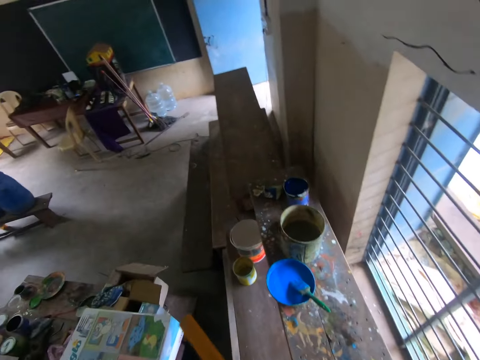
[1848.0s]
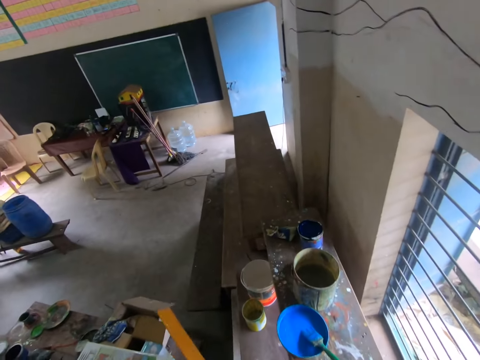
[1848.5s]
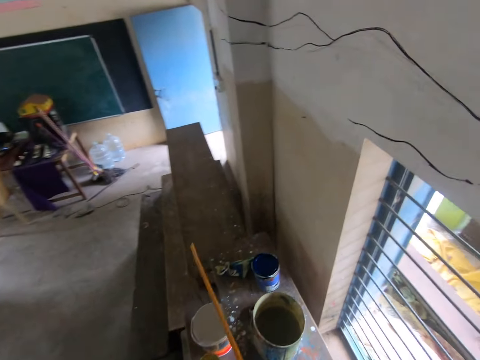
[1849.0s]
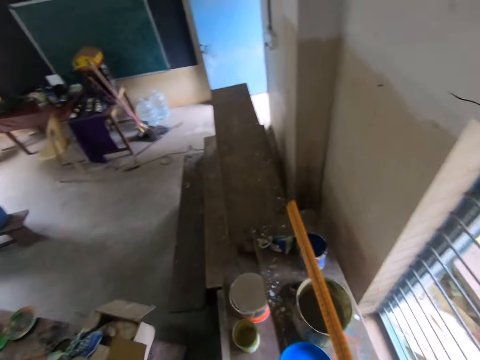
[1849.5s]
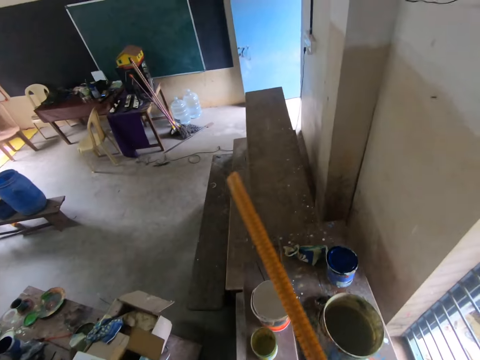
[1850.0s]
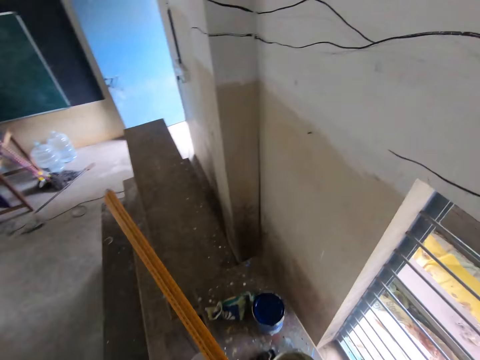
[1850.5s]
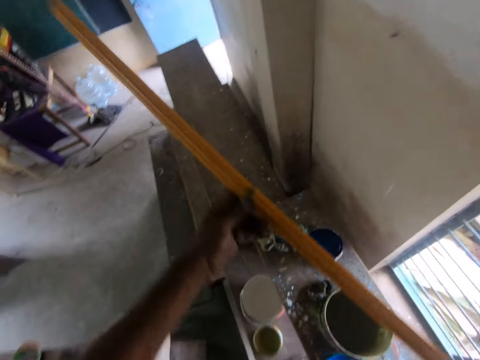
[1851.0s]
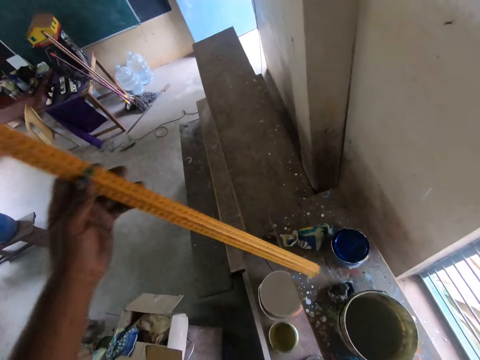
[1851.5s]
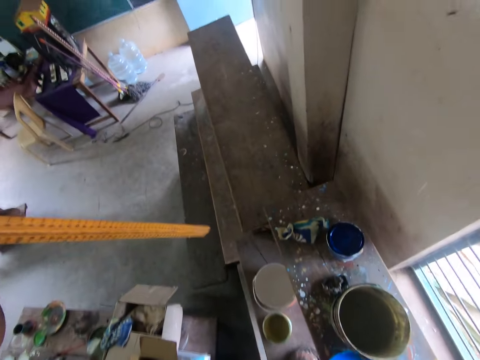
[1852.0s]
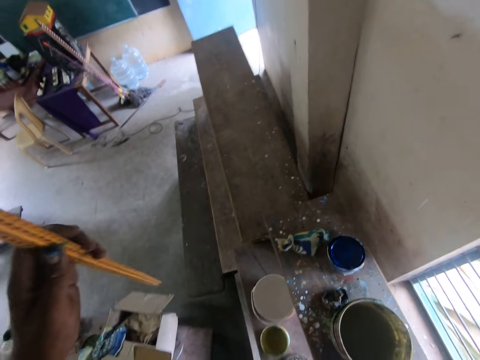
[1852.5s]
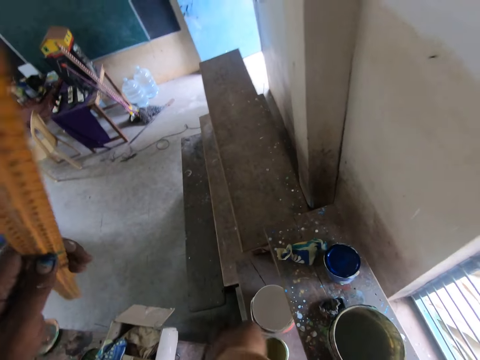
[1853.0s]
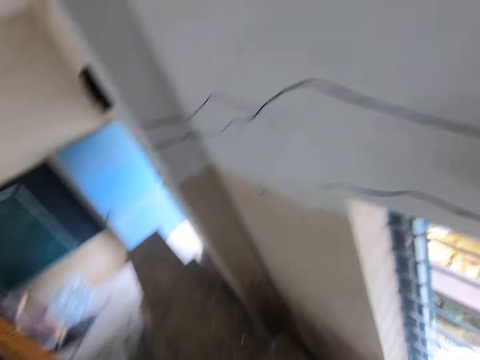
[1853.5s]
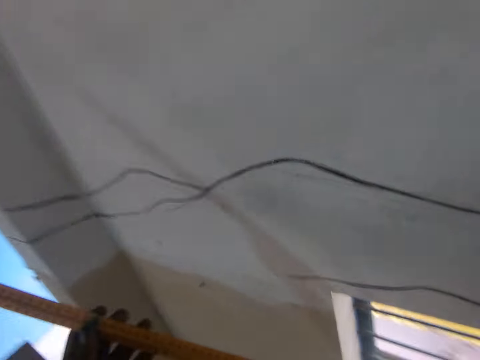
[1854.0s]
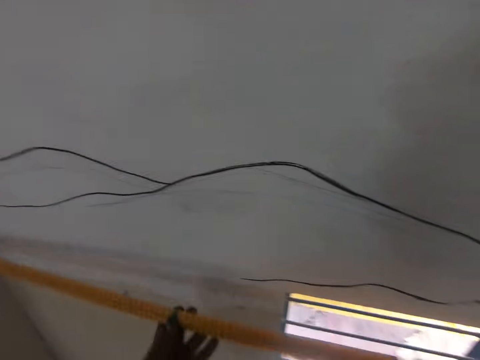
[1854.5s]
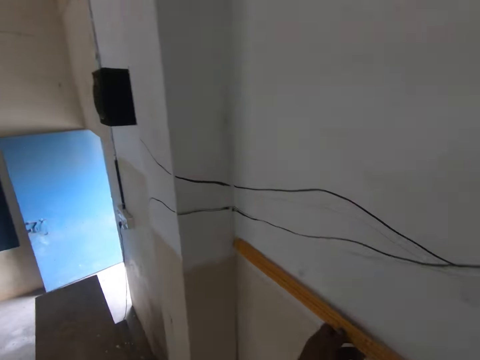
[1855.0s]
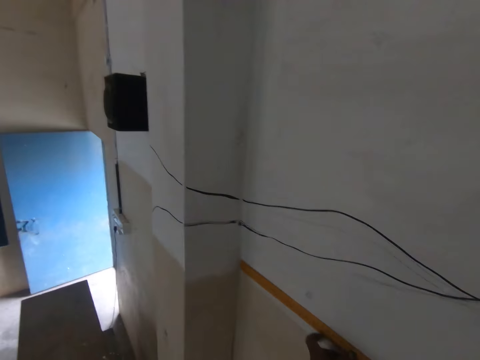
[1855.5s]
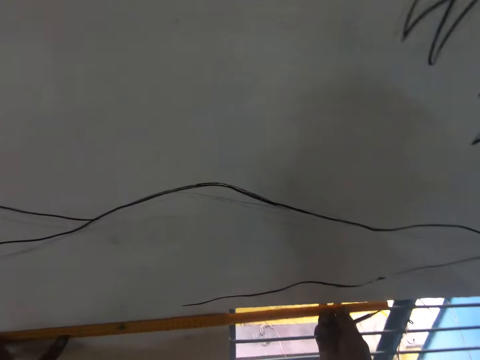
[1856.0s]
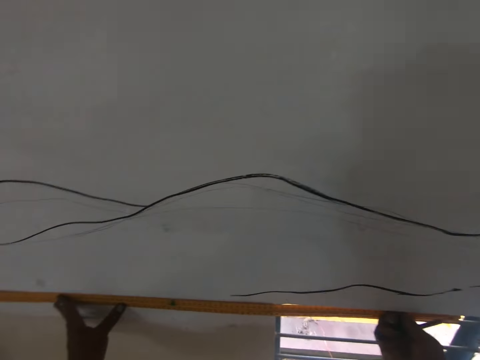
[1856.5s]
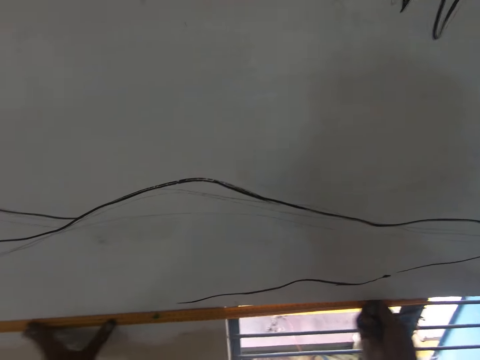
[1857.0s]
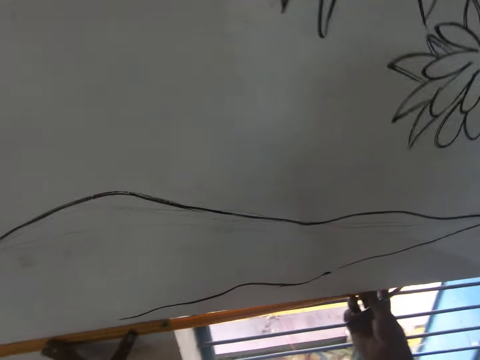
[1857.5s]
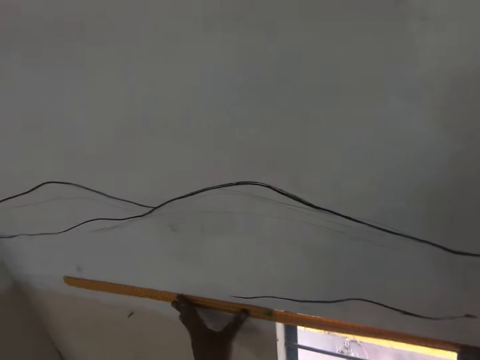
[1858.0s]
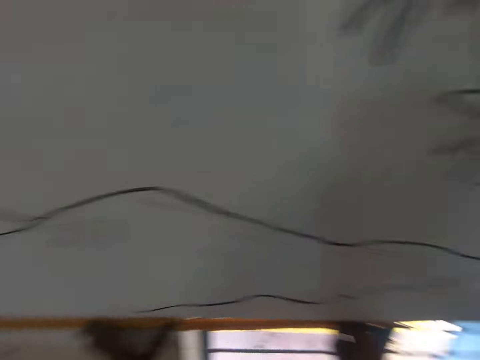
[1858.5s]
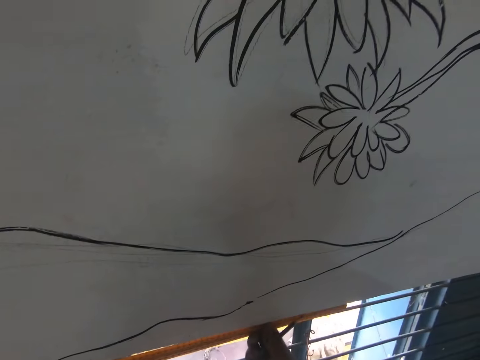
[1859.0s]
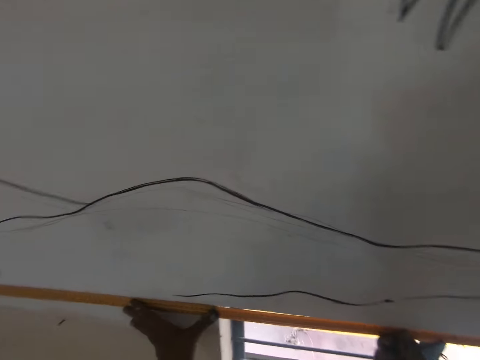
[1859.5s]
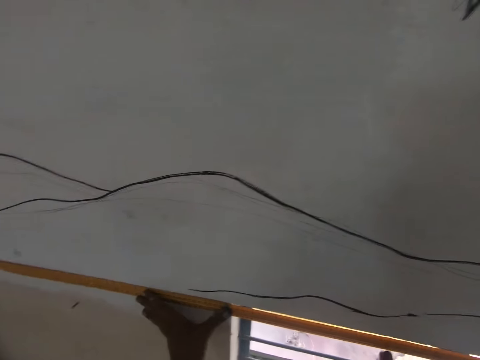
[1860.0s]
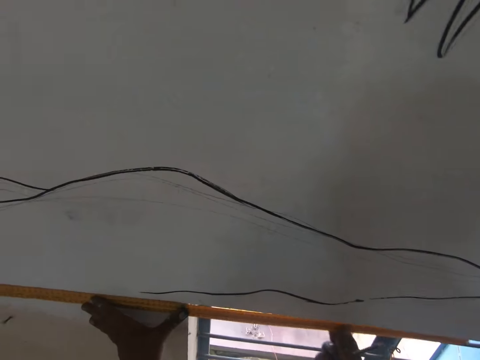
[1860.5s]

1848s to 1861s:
The camera wearer looks around a room. He adjusts a ruler on his hands. He looks around the room. He places the ruler on the wall. He adjusts the ruler on the wall. He interacts with a man. He adjusts the ruler on the wall.

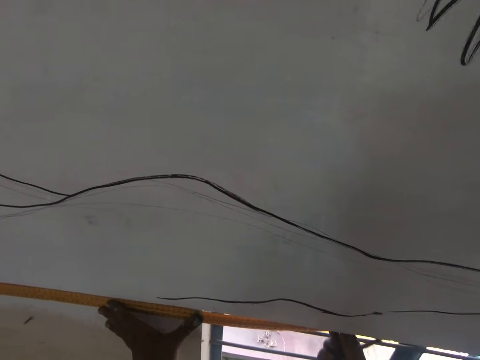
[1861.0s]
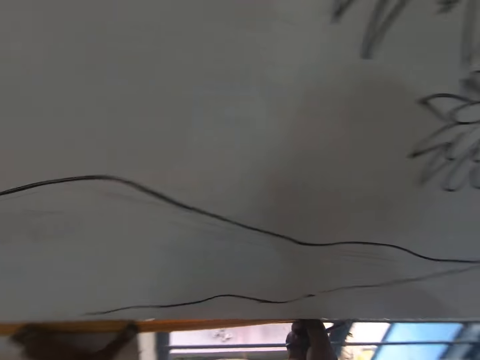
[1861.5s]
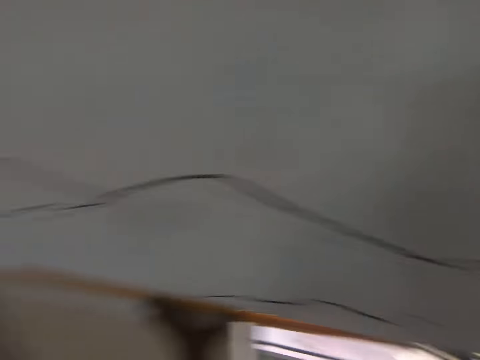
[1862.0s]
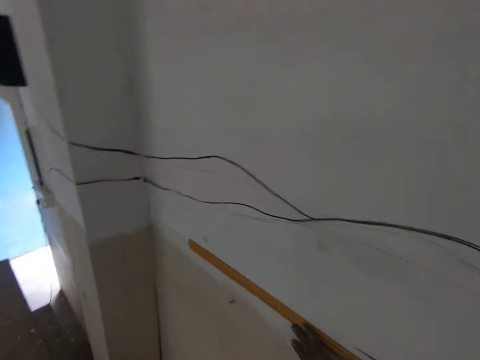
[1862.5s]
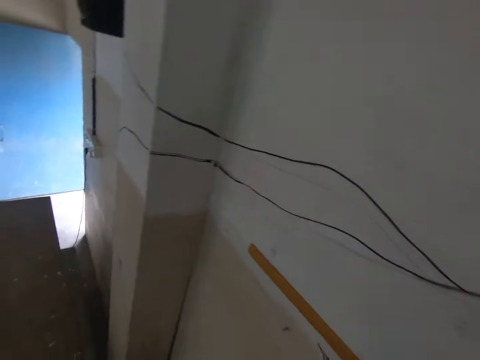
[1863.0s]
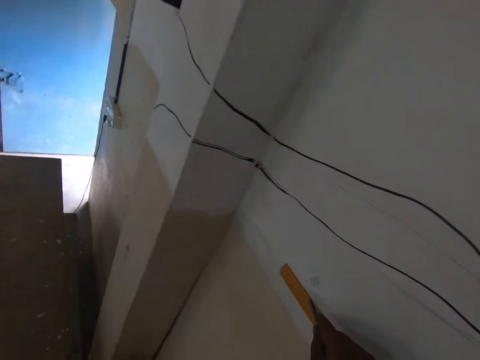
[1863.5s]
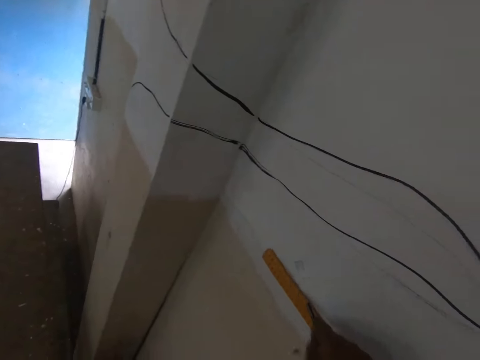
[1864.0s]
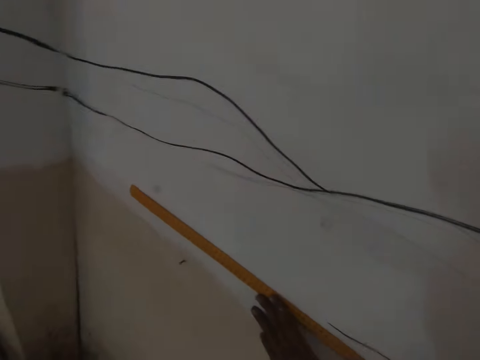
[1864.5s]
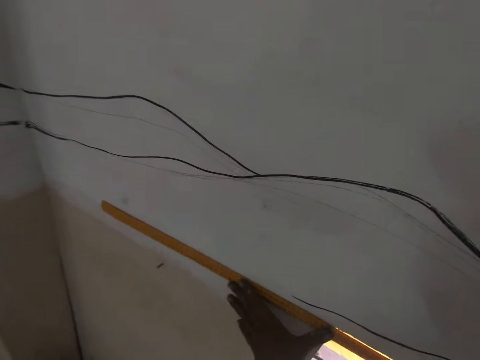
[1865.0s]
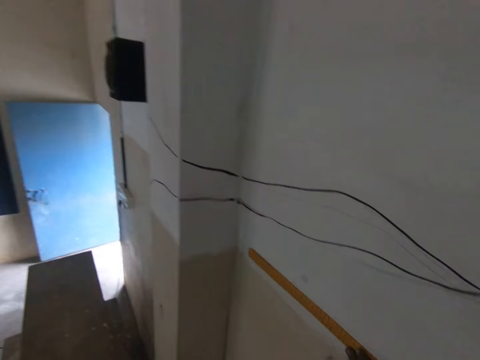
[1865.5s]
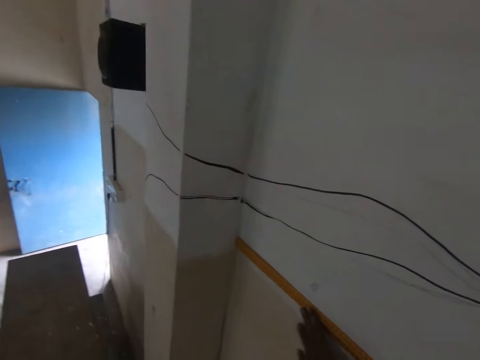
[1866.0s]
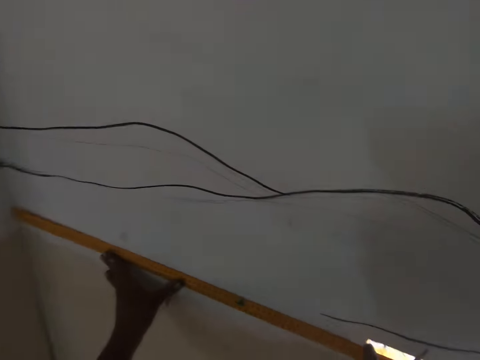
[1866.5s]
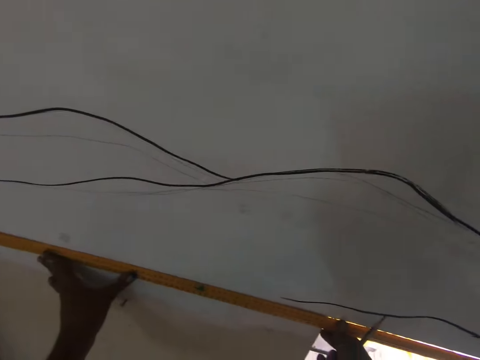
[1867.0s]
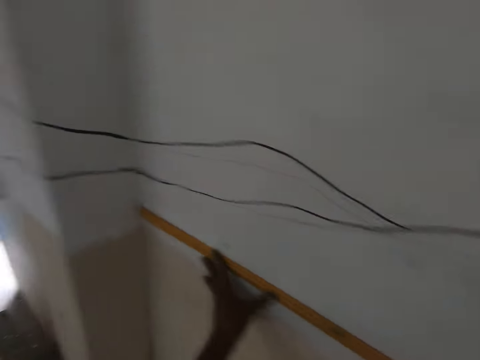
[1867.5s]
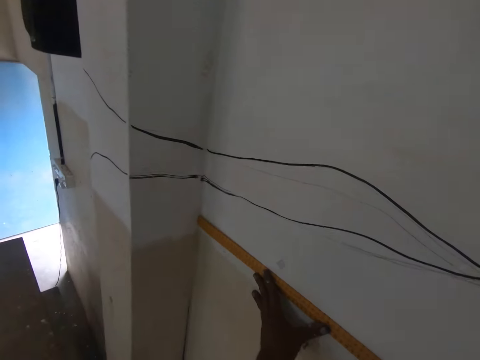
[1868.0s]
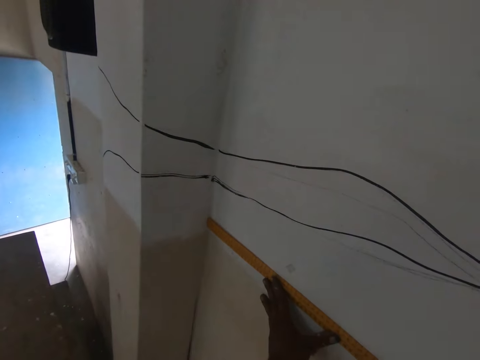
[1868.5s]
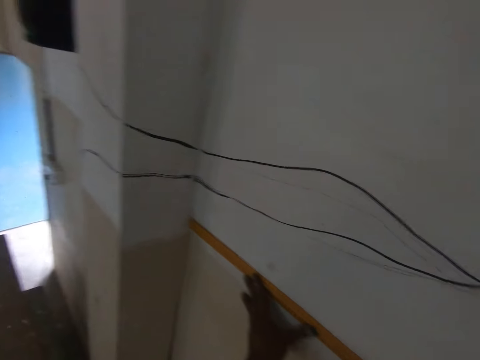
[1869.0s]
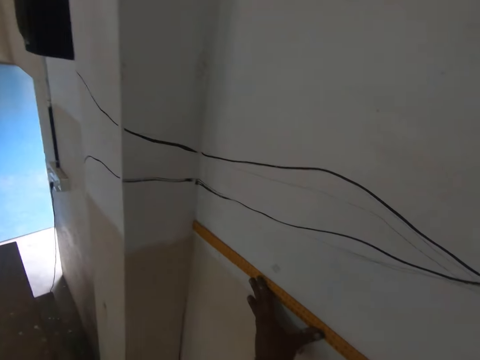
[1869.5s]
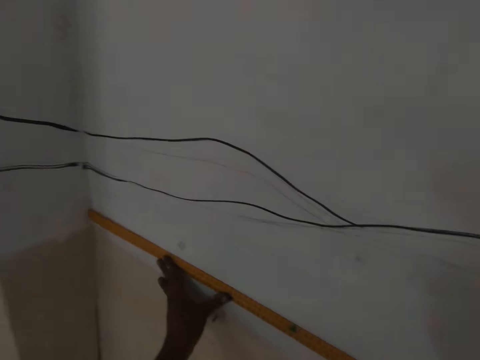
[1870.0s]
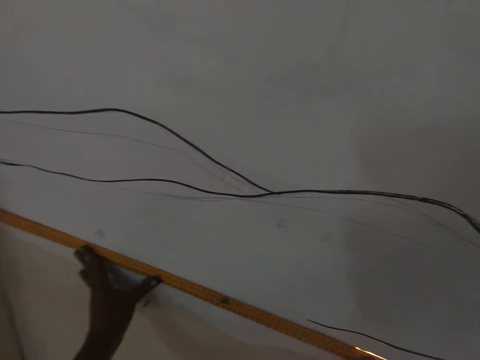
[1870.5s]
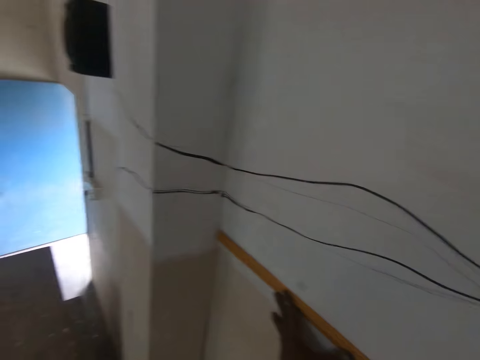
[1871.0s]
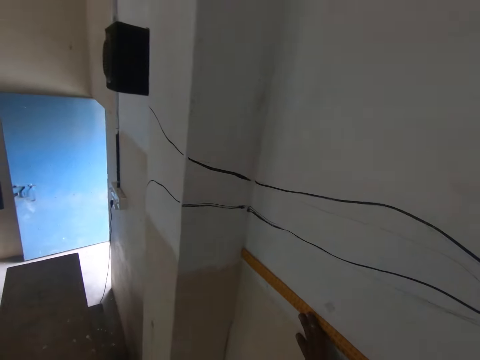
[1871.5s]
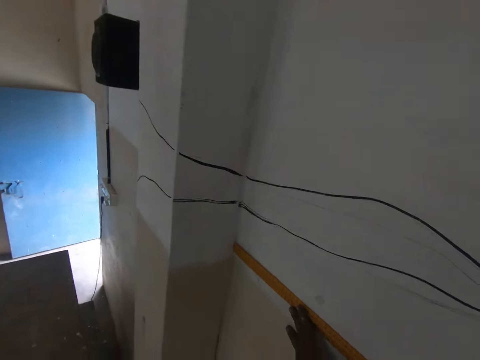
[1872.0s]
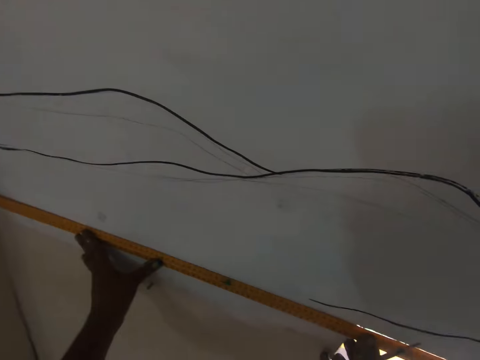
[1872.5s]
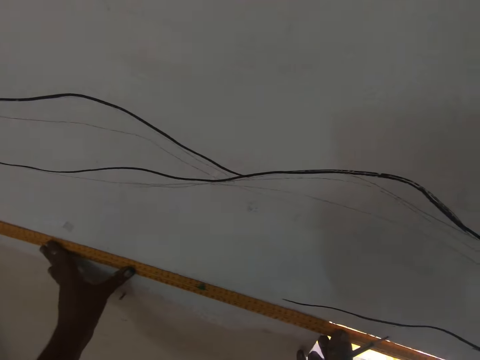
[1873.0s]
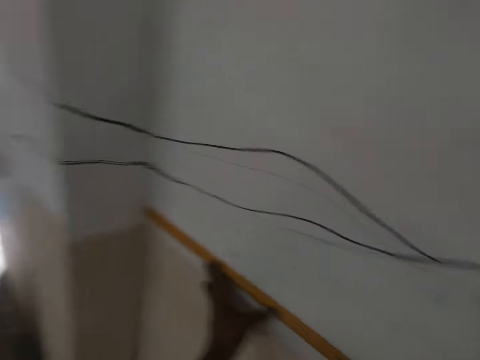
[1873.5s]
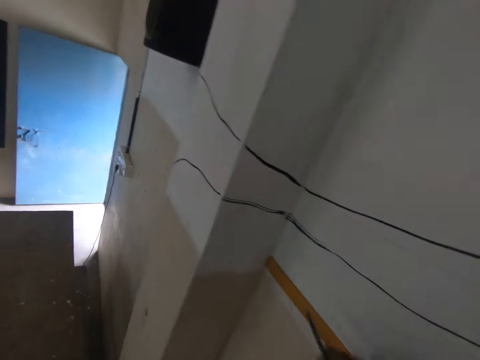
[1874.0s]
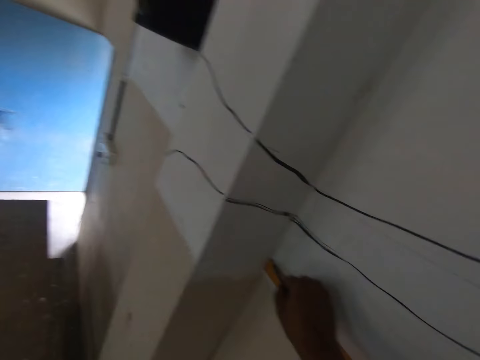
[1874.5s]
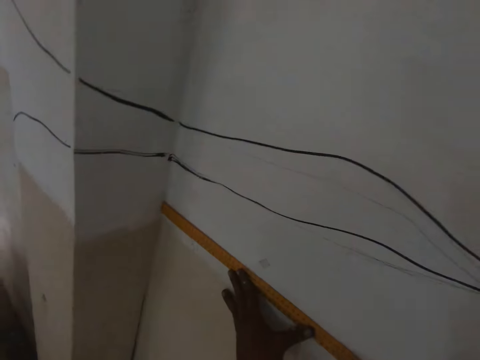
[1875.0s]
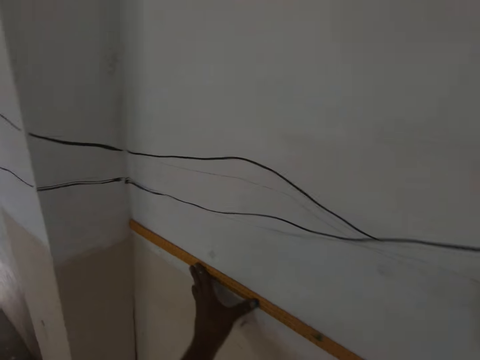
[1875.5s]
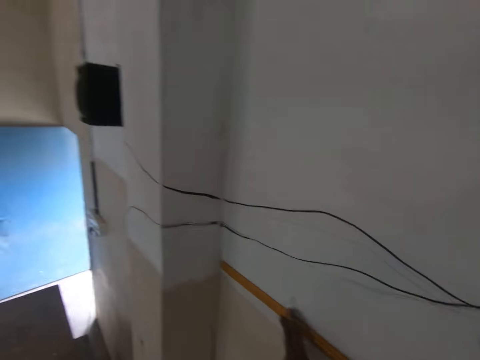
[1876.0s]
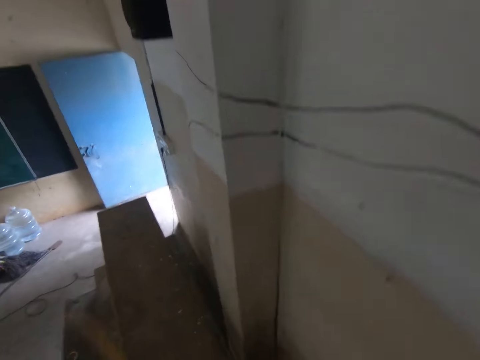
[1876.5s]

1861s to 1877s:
The camera wearer interacts with a man. They draw a line on the wall with a pen or pencil. They adjust a ruler on the wall. They interact with the man. They adjust the ruler on the wall. They interact with the man. They mark the wall with the pencil.
